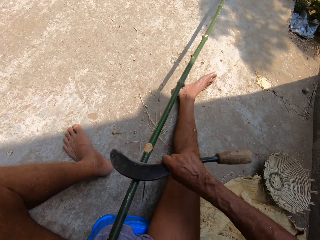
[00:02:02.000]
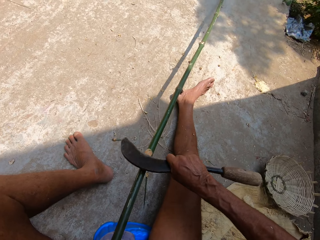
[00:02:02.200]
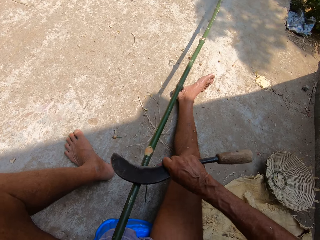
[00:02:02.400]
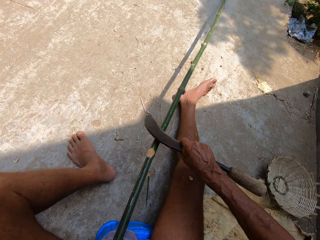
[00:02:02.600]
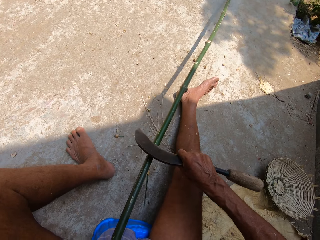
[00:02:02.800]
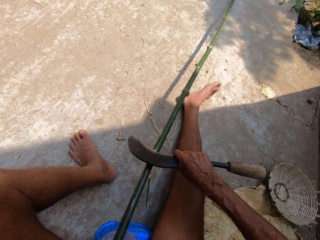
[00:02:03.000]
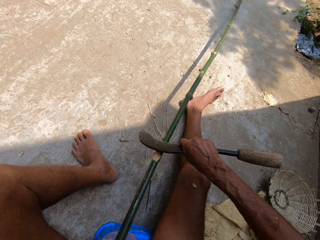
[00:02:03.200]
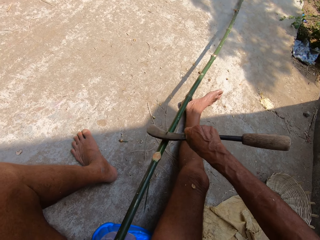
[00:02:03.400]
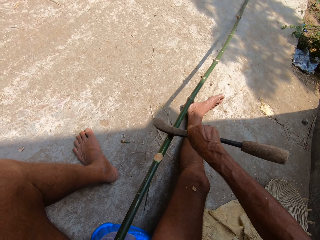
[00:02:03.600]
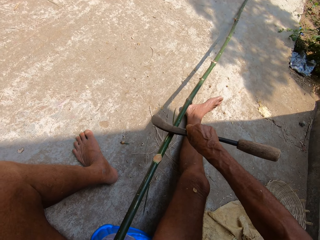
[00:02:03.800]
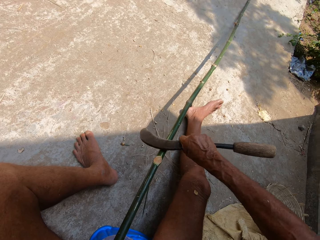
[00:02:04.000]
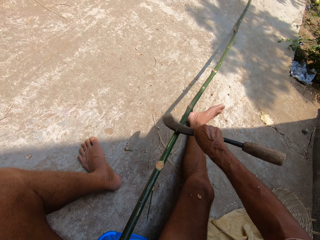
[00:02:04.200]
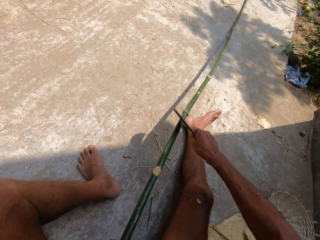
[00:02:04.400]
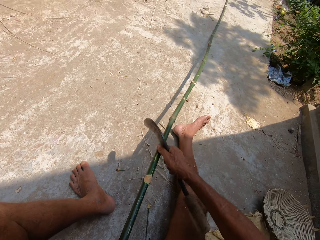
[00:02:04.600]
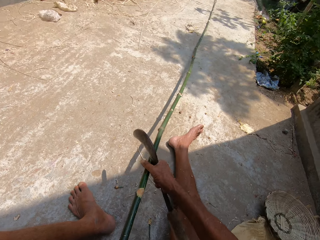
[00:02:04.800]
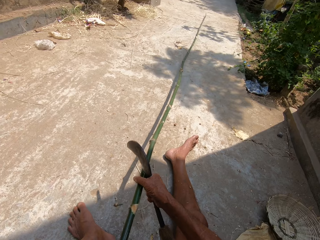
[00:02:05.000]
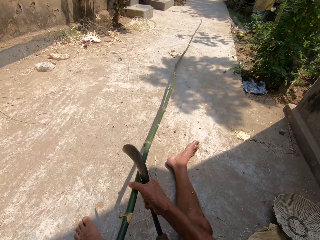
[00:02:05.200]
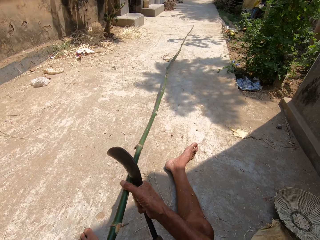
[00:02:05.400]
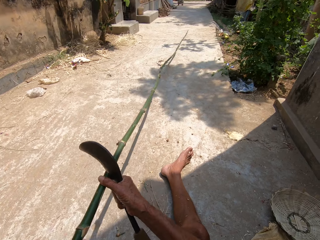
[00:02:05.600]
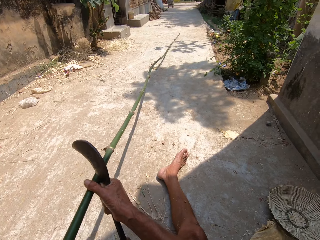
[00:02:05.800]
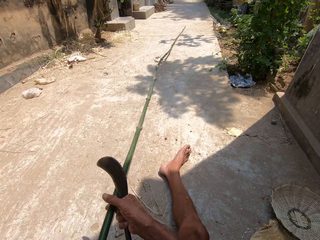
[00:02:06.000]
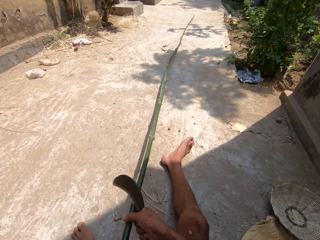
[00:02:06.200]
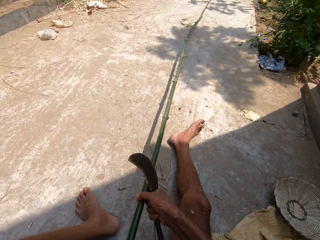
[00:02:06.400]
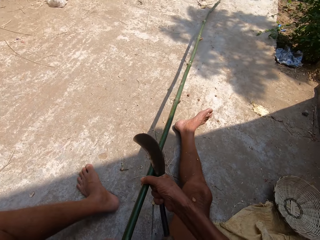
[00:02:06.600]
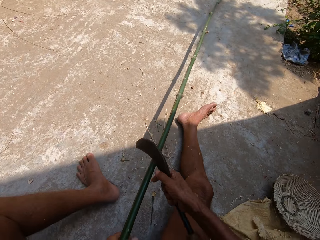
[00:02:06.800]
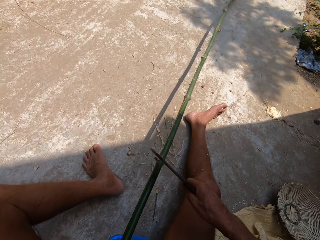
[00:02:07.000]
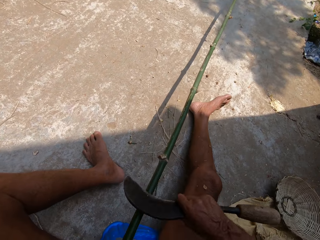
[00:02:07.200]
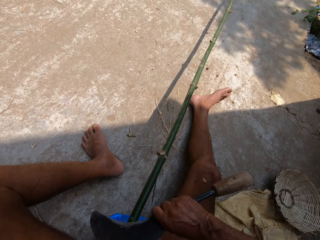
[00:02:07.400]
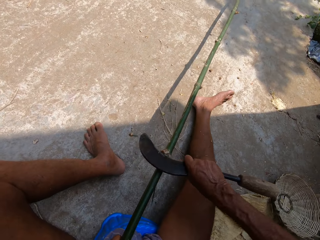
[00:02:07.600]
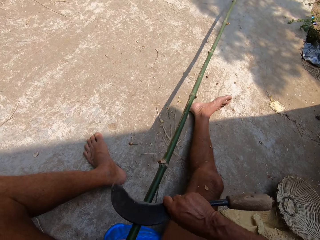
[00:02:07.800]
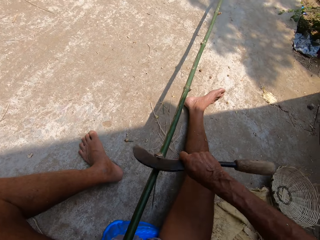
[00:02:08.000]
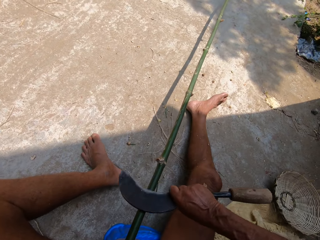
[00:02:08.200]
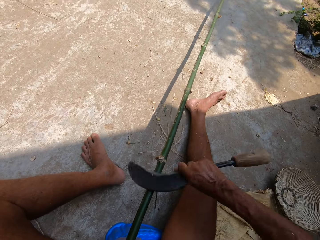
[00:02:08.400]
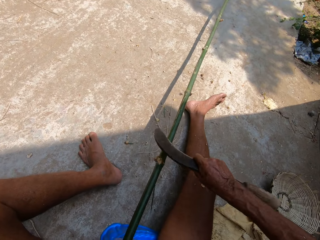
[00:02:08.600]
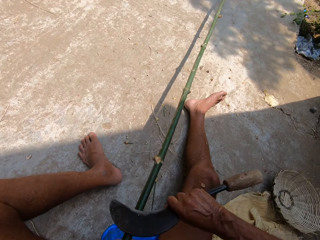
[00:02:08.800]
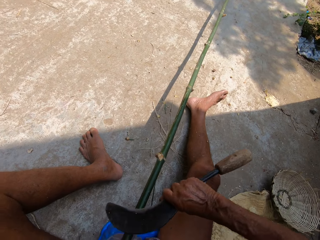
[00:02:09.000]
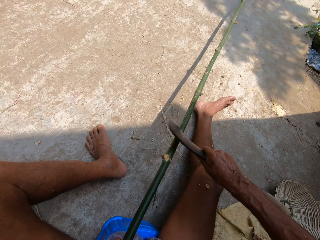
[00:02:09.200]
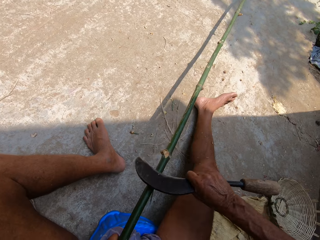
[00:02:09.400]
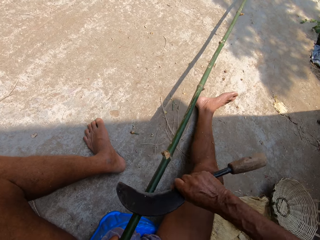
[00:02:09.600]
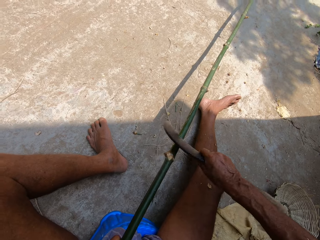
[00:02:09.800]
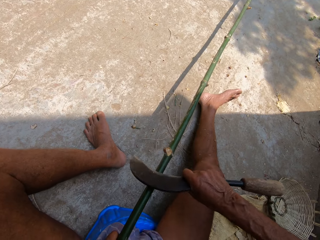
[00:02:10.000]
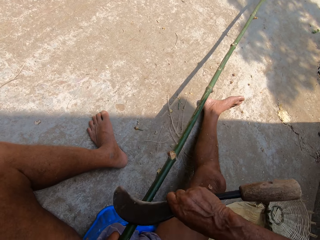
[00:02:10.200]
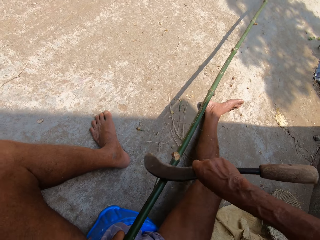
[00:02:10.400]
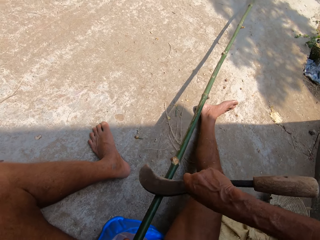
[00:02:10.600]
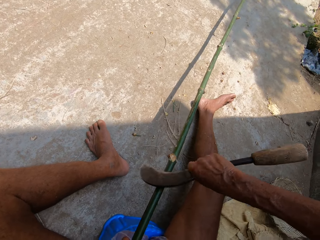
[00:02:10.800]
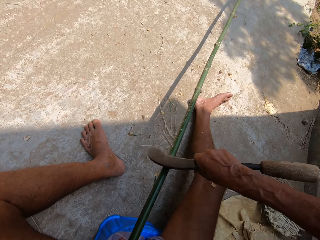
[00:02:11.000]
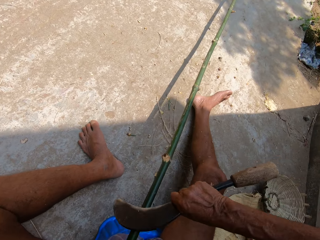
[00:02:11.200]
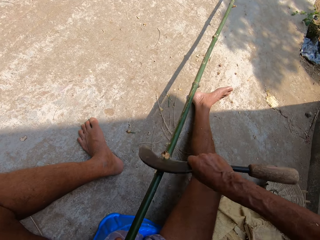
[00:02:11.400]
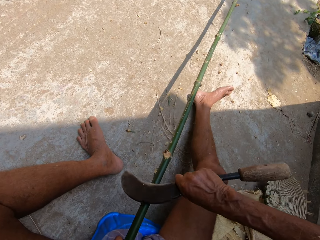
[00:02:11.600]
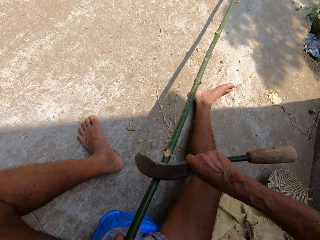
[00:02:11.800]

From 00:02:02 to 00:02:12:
The camera wearer adjusts the bamboo stick with his right hand. He holds a palm stem. He trims the bamboo stick with a sickle in his right hand. He peels the palm stem.

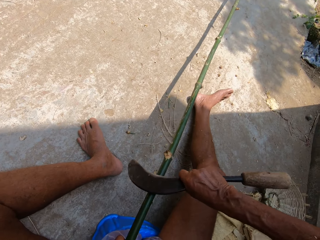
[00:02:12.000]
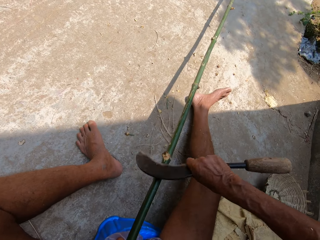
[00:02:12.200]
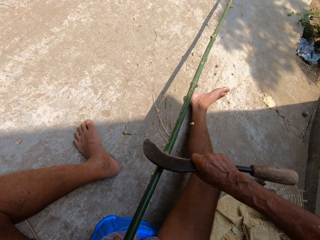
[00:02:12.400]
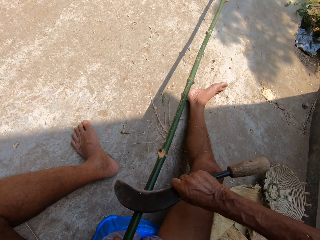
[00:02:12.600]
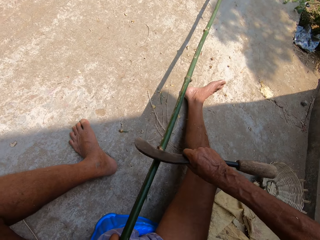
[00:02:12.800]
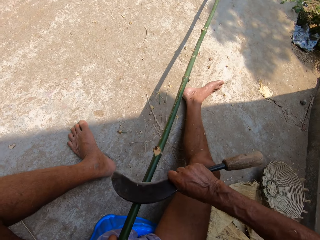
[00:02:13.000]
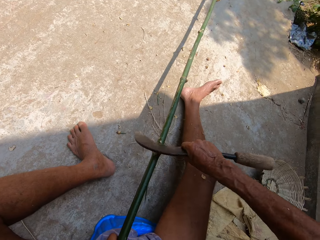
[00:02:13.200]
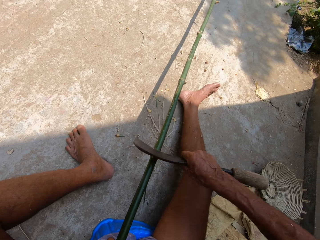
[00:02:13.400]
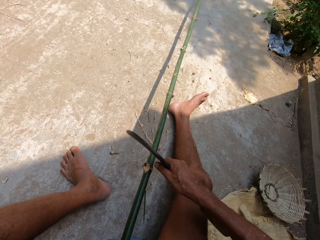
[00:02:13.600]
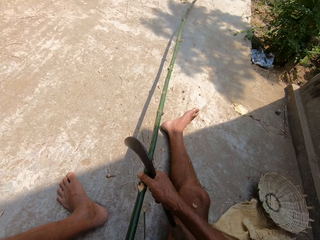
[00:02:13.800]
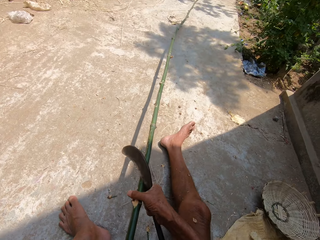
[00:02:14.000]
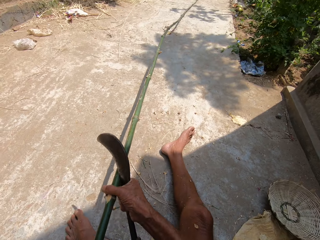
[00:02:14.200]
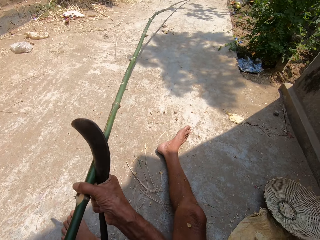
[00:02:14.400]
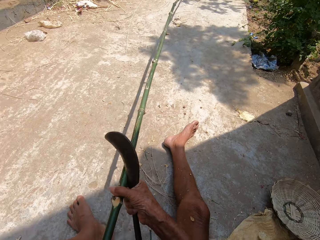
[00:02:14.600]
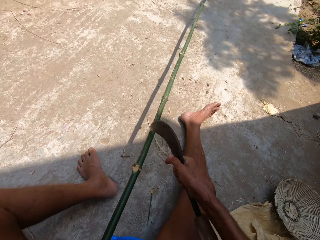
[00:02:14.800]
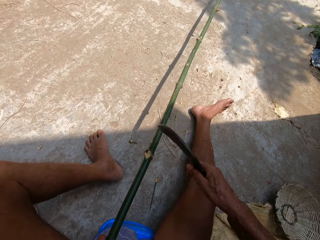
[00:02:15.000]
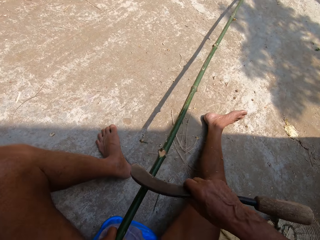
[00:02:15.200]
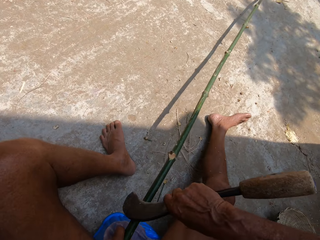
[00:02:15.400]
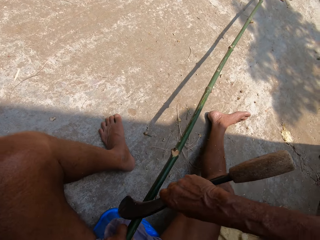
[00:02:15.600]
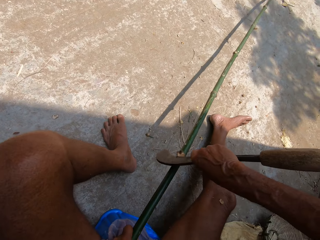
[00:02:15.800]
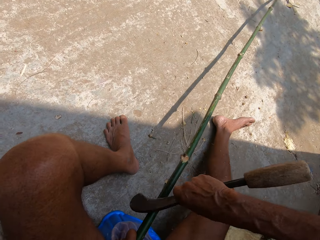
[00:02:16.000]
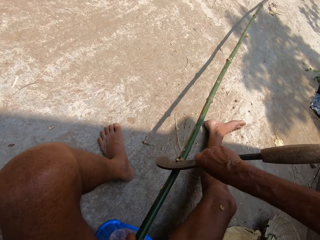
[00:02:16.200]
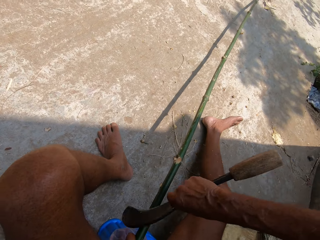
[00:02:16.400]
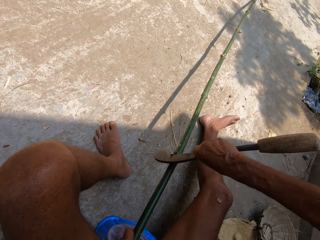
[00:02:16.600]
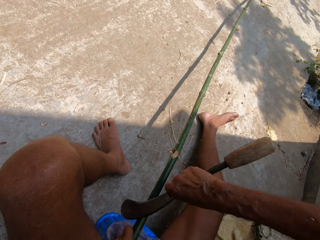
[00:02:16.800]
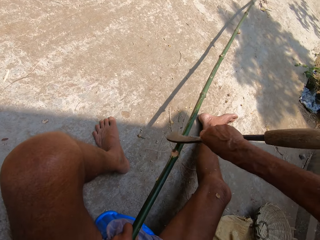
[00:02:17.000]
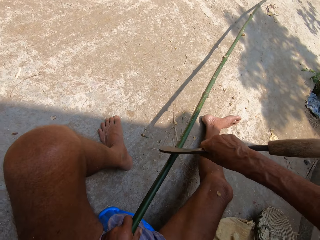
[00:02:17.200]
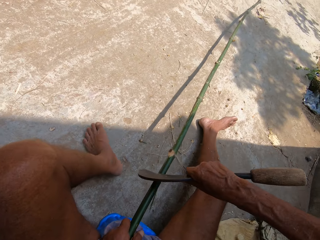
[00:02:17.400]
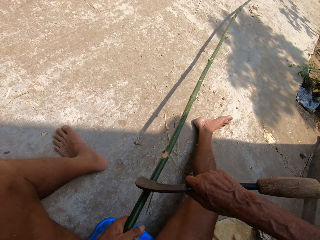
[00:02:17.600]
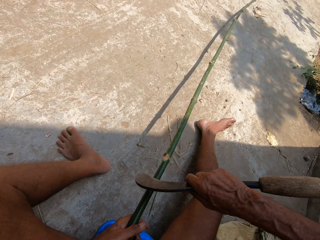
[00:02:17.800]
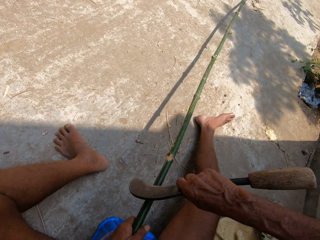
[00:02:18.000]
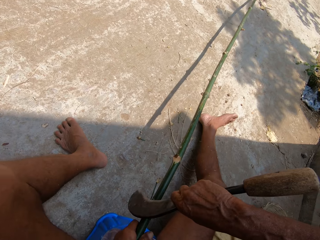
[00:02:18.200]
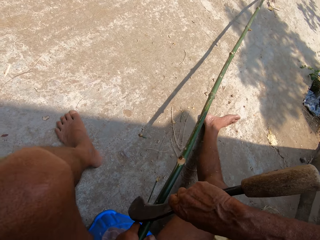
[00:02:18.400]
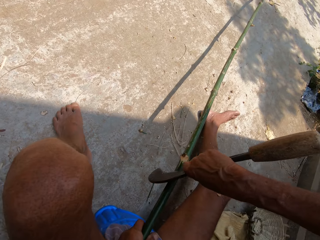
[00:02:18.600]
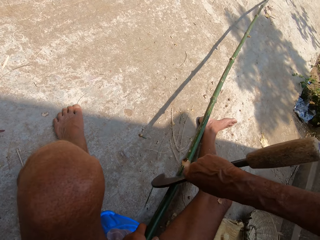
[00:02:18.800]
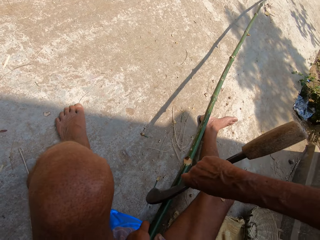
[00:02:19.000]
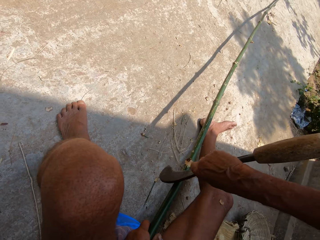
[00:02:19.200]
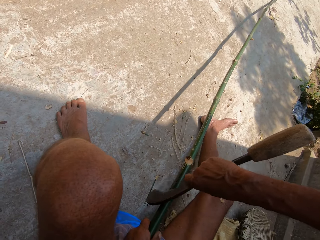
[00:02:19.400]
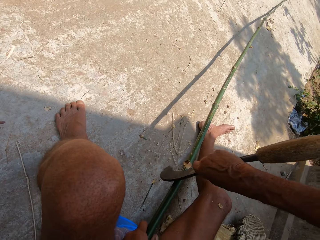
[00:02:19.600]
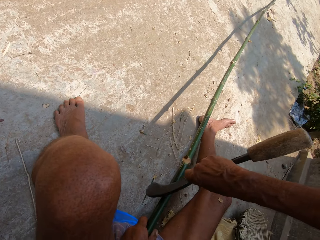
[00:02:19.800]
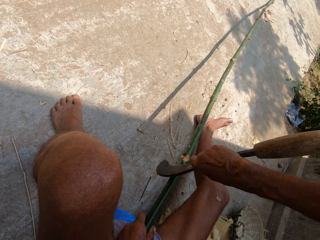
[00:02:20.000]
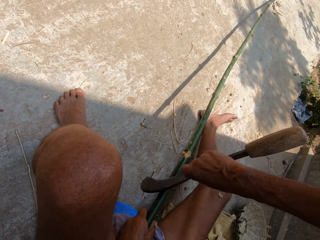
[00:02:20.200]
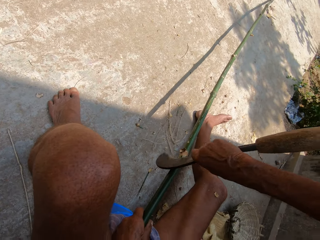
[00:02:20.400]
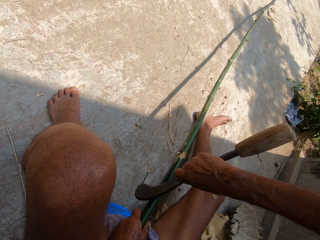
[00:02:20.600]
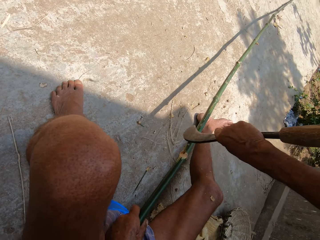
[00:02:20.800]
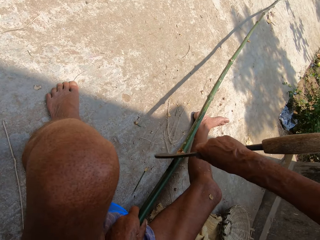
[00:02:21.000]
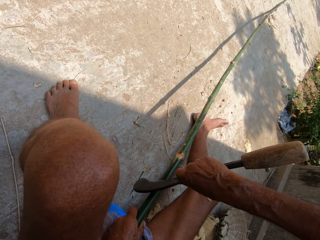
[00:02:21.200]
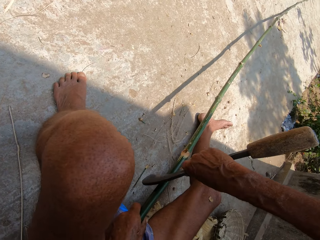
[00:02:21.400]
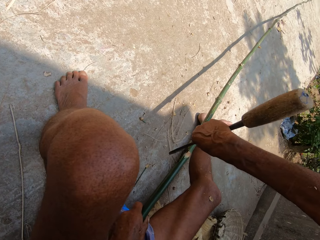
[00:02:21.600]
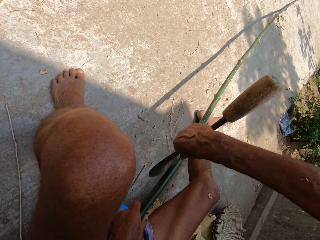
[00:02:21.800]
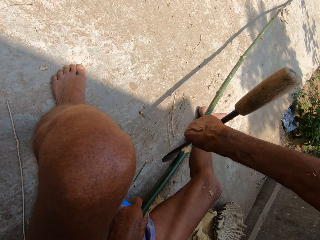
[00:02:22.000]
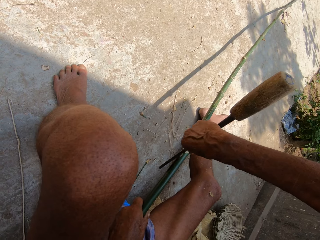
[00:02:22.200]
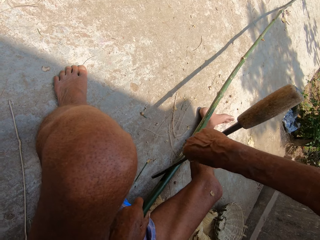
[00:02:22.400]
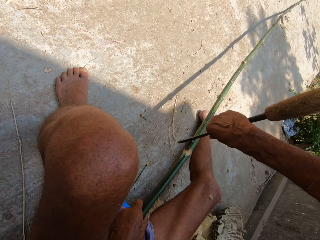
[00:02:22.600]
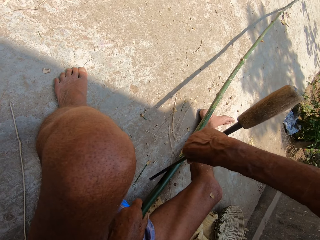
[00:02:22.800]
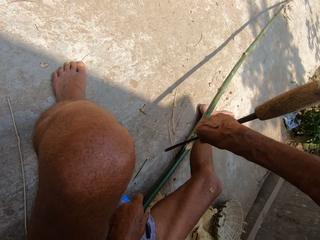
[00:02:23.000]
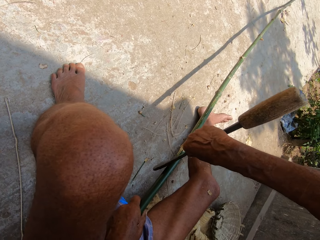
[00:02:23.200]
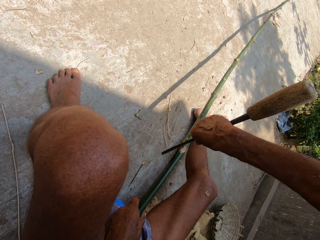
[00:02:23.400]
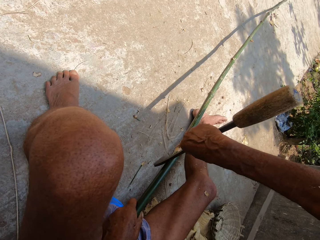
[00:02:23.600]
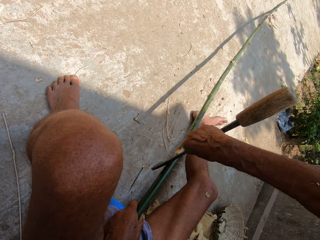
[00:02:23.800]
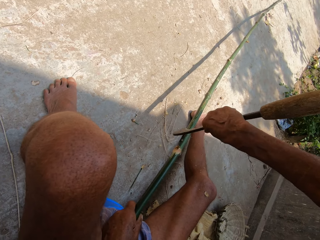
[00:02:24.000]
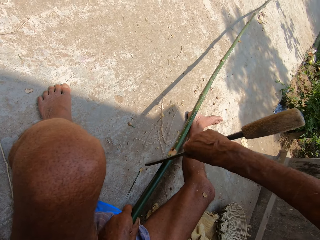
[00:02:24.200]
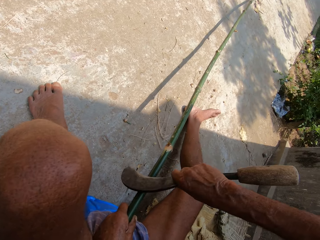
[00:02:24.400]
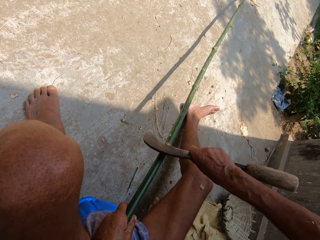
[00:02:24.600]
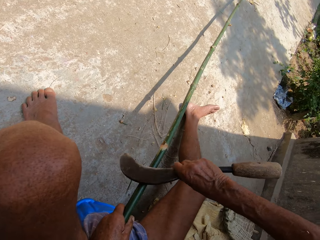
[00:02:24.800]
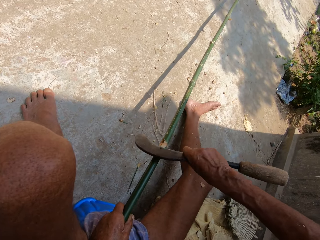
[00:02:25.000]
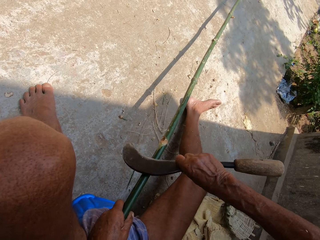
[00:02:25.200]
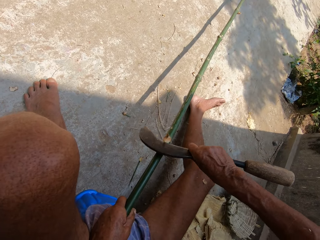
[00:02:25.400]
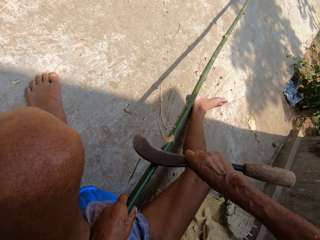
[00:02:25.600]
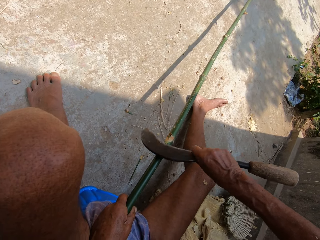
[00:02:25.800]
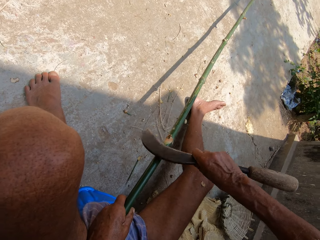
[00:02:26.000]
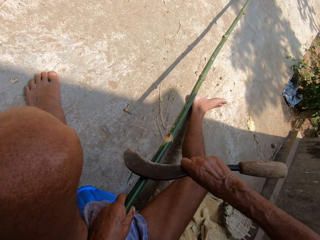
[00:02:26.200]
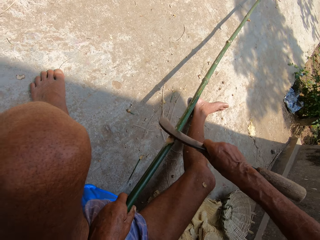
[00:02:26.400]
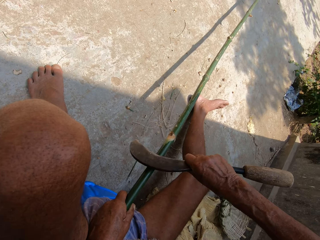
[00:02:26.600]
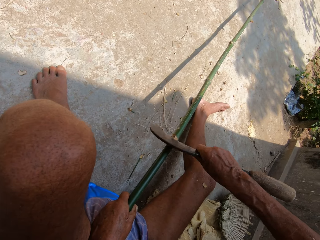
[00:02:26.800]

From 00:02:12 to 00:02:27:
The camera wearer adjusts the bamboo stick with his right hand. He trims the bamboo stick with a sickle in his right hand.
